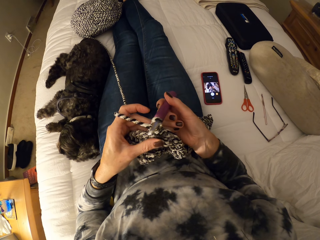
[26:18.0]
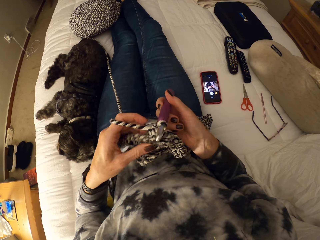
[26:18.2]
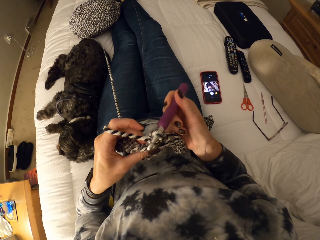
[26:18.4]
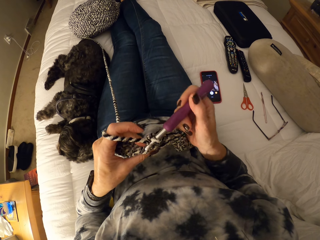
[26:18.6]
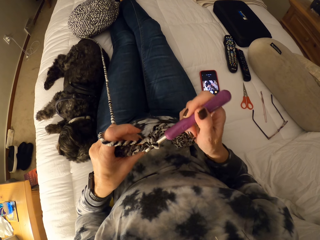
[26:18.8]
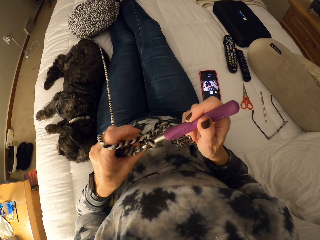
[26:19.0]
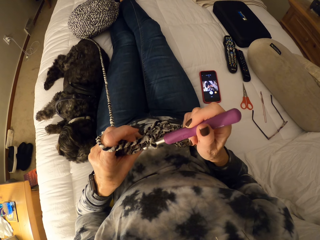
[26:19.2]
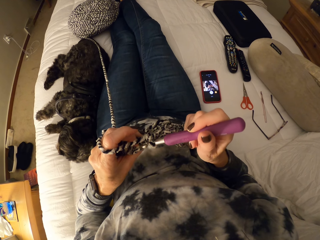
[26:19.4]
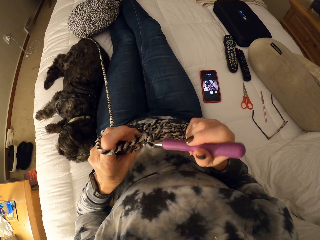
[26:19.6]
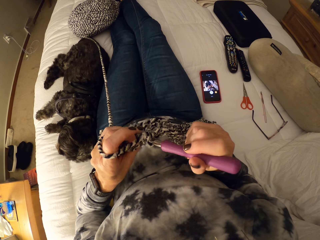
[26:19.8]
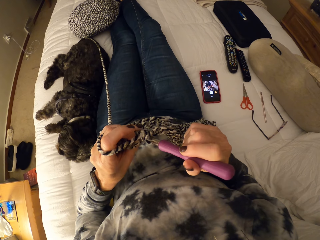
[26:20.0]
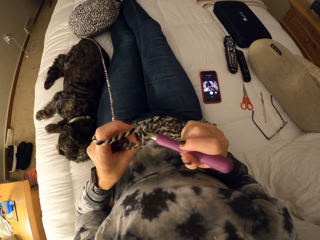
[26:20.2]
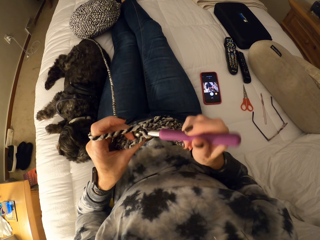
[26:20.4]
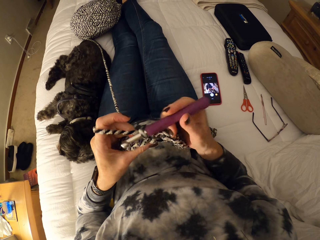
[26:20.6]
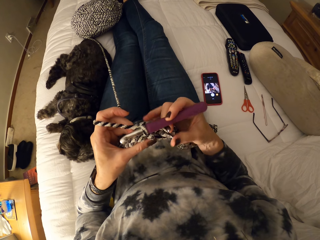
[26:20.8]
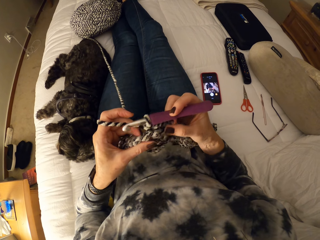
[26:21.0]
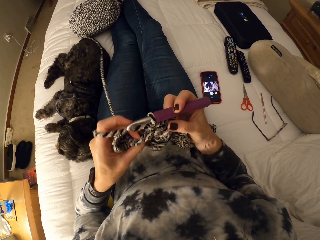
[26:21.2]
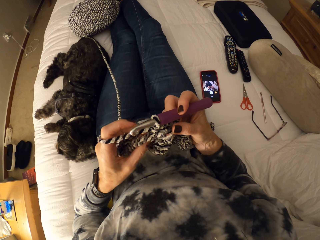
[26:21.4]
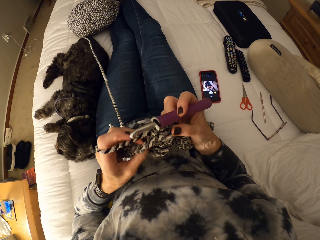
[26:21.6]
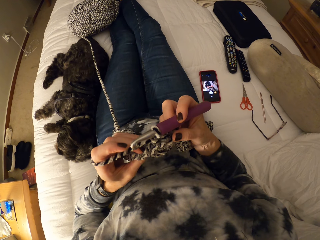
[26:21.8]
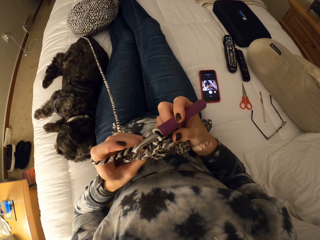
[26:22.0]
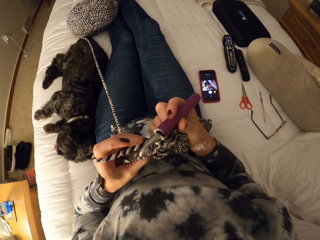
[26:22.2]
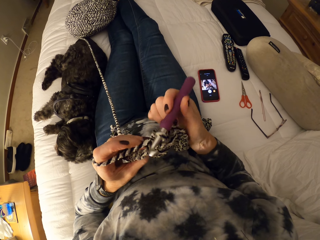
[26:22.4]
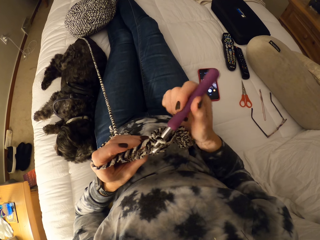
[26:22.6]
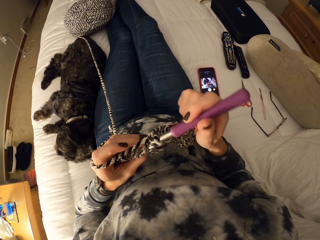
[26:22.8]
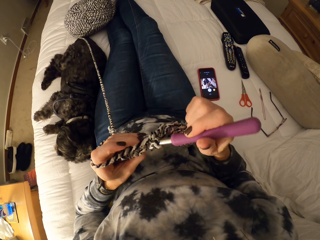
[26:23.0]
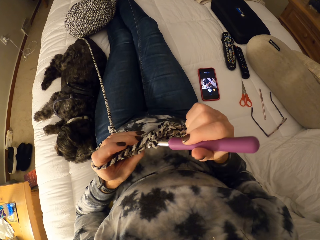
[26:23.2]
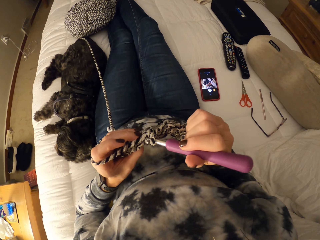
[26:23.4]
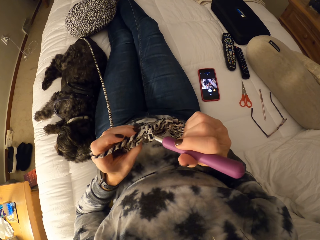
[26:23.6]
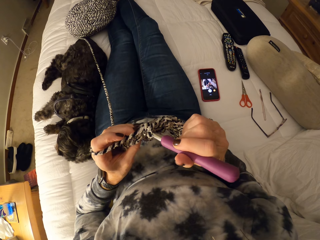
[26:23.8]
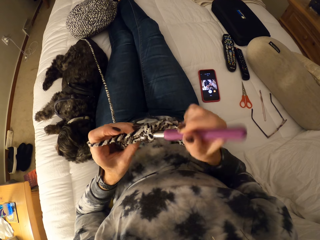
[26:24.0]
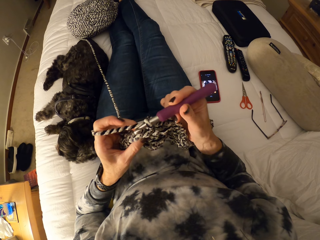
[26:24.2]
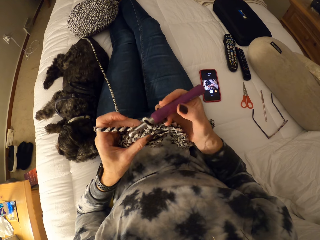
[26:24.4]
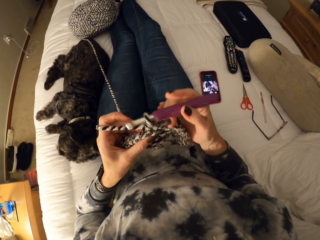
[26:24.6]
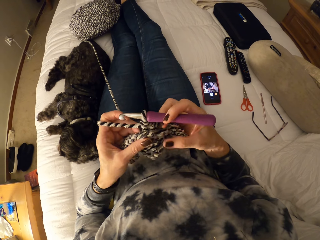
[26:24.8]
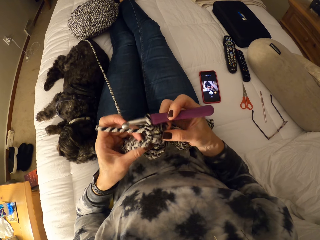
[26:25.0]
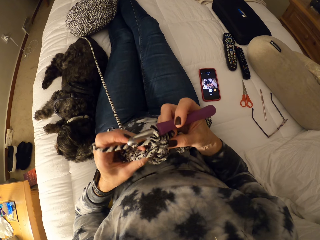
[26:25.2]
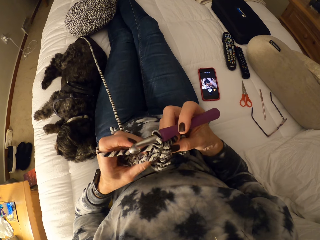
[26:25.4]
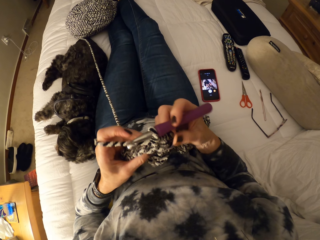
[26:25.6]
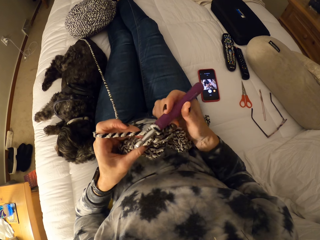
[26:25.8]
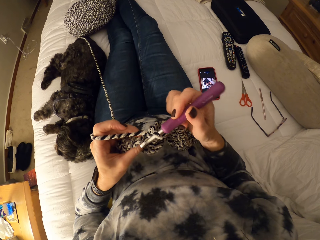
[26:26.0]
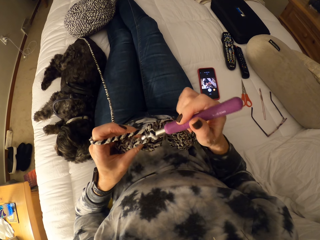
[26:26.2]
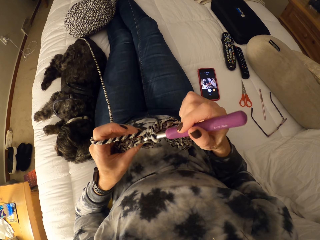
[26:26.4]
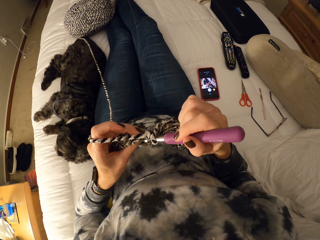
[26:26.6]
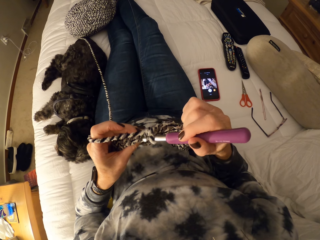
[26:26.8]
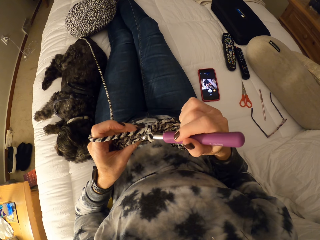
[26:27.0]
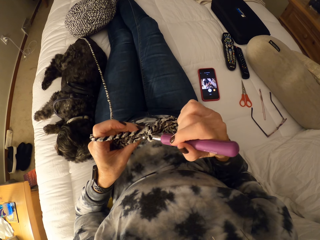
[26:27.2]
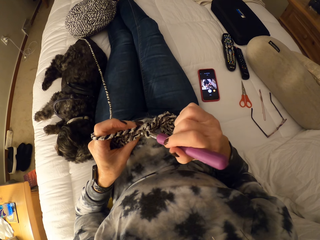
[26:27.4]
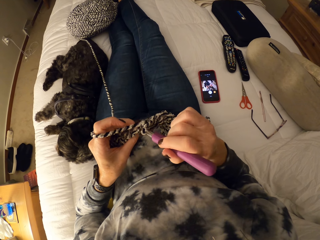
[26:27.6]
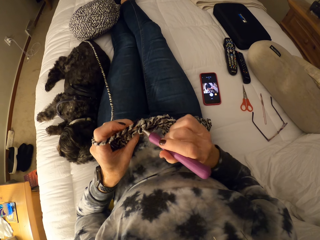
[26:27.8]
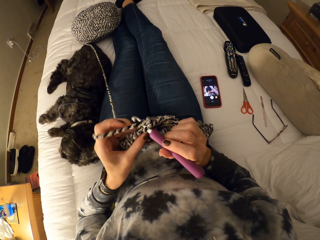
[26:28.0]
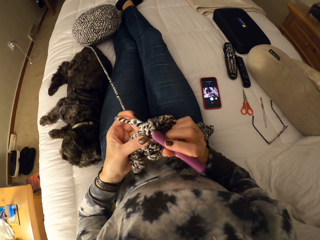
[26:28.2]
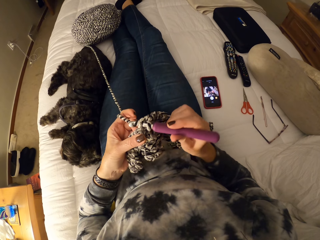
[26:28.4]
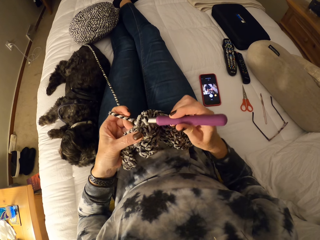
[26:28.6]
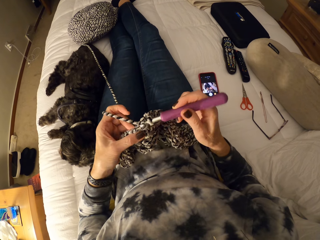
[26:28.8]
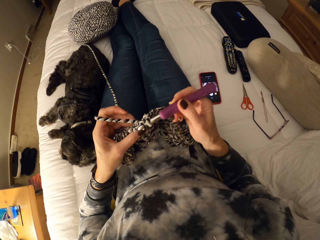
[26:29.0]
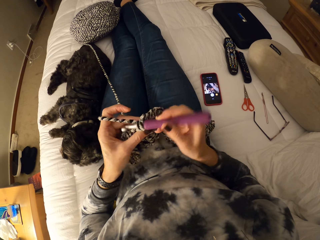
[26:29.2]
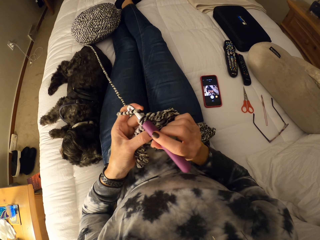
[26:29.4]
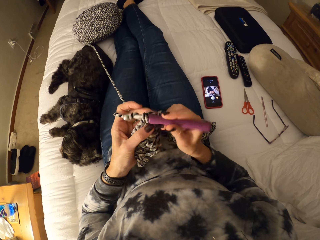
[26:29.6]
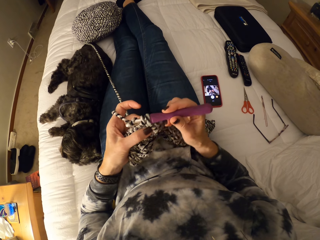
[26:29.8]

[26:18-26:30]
The camera wearer touches the crochet with both hands. They continue crocheting the yarn.

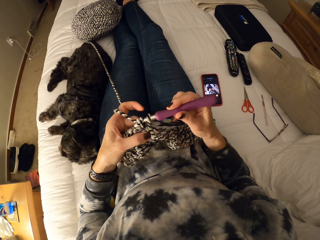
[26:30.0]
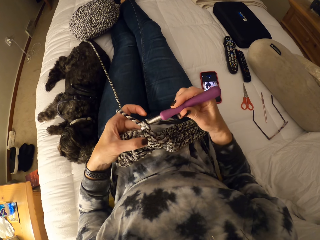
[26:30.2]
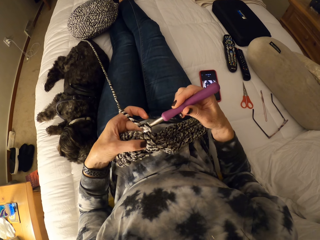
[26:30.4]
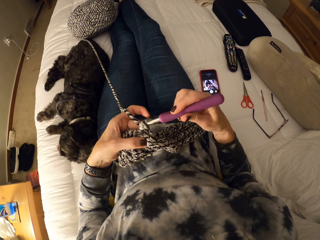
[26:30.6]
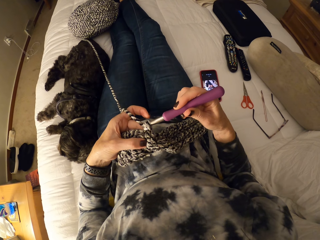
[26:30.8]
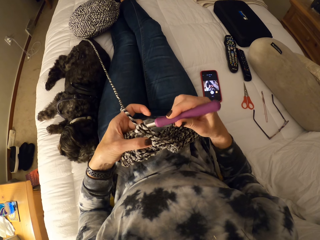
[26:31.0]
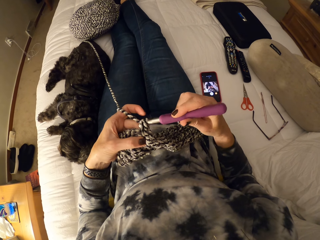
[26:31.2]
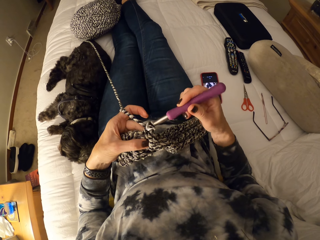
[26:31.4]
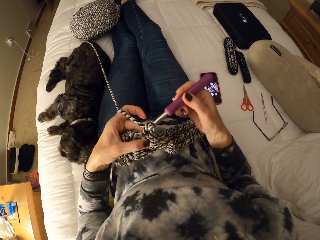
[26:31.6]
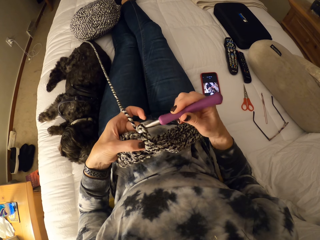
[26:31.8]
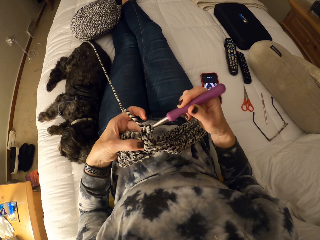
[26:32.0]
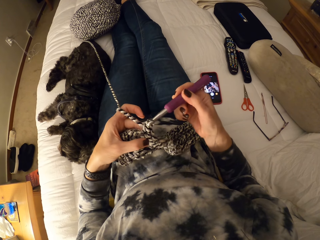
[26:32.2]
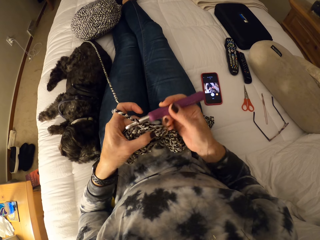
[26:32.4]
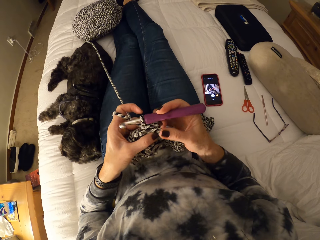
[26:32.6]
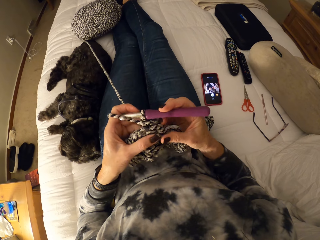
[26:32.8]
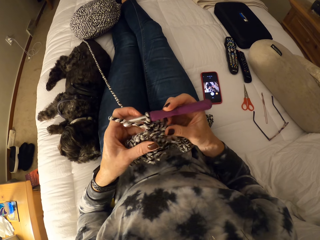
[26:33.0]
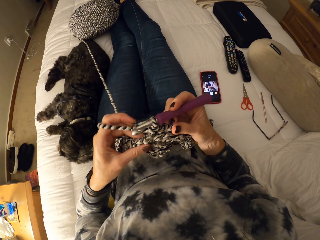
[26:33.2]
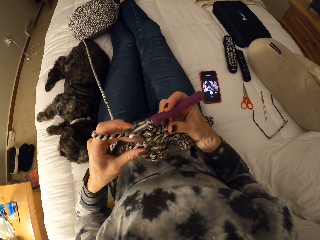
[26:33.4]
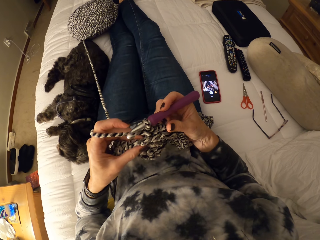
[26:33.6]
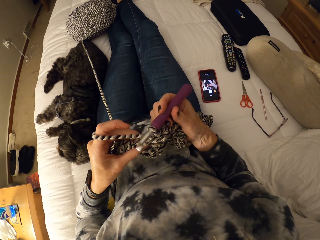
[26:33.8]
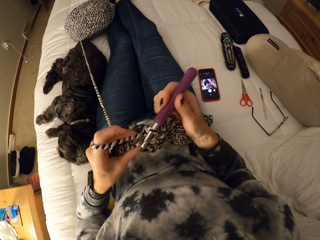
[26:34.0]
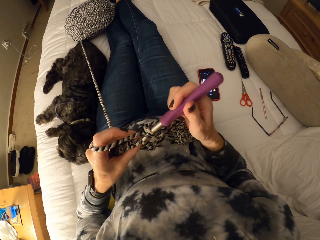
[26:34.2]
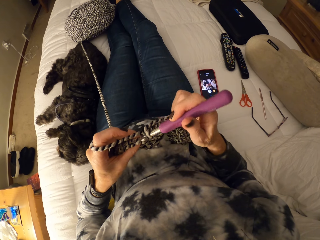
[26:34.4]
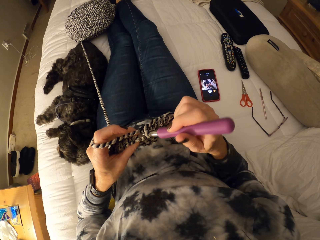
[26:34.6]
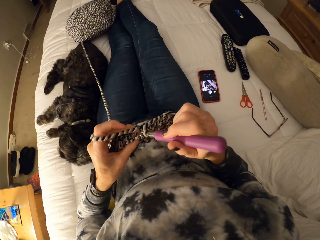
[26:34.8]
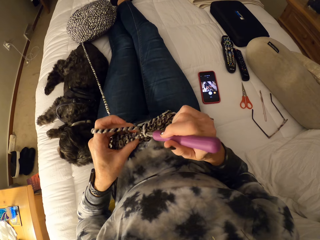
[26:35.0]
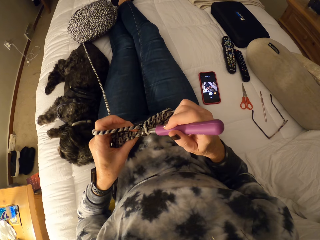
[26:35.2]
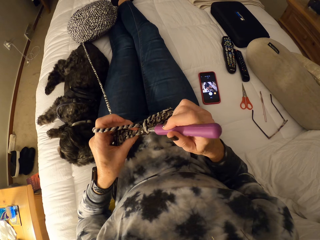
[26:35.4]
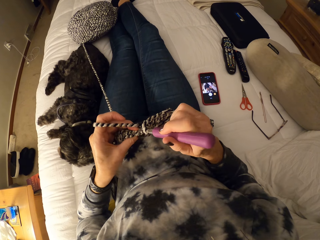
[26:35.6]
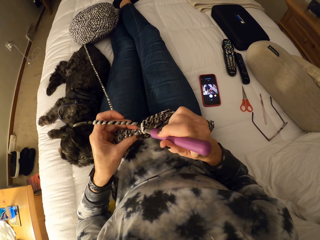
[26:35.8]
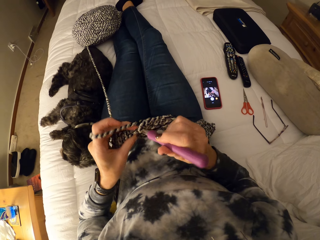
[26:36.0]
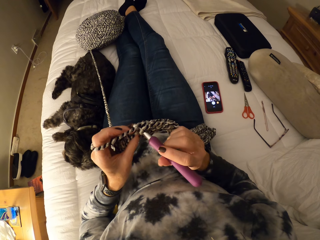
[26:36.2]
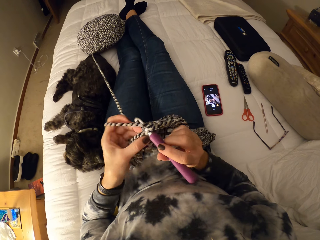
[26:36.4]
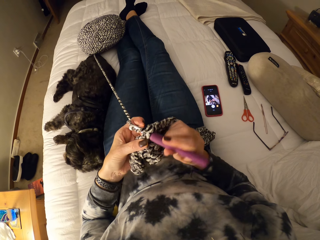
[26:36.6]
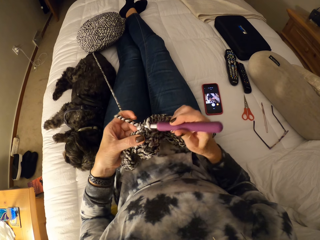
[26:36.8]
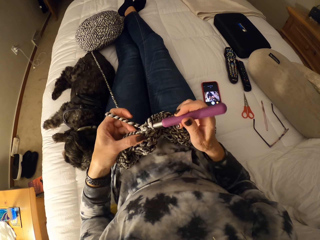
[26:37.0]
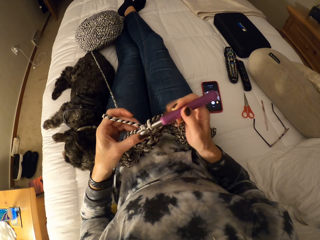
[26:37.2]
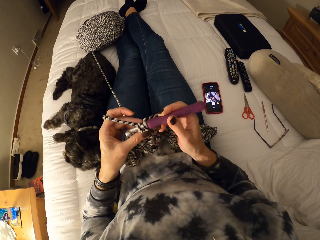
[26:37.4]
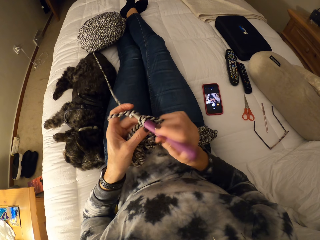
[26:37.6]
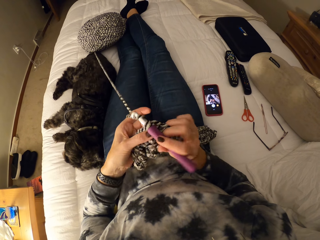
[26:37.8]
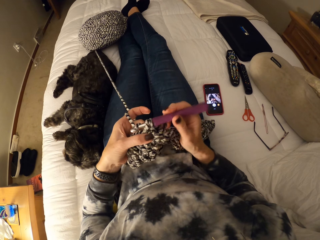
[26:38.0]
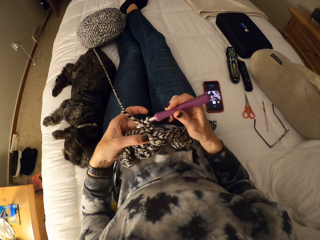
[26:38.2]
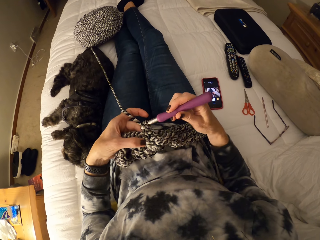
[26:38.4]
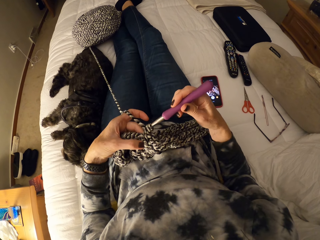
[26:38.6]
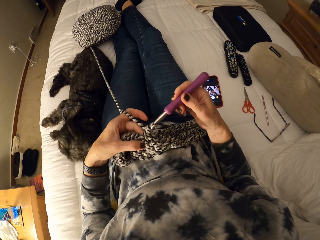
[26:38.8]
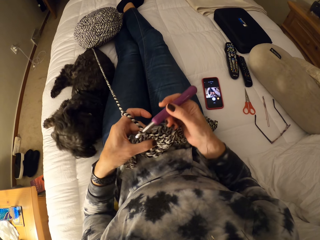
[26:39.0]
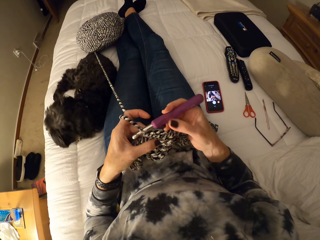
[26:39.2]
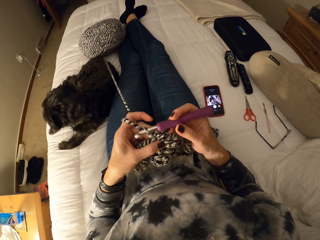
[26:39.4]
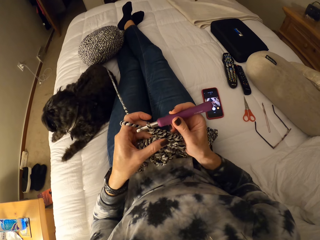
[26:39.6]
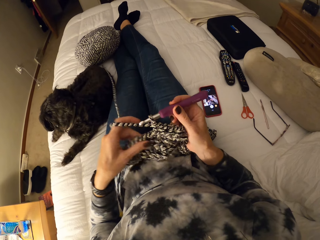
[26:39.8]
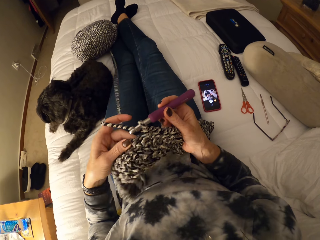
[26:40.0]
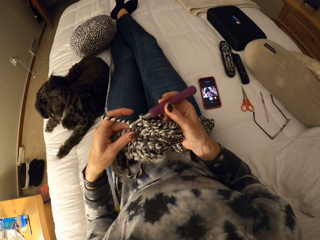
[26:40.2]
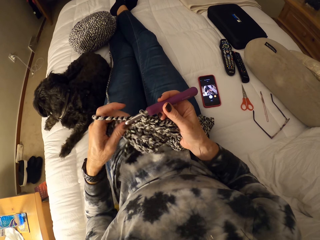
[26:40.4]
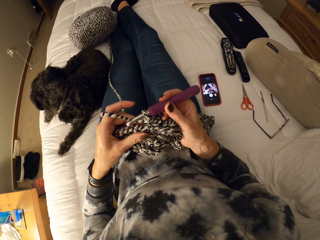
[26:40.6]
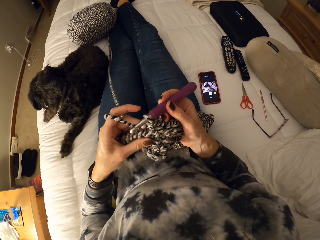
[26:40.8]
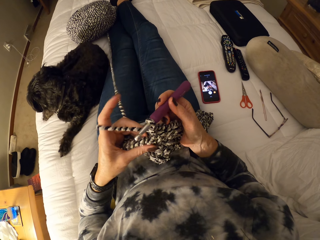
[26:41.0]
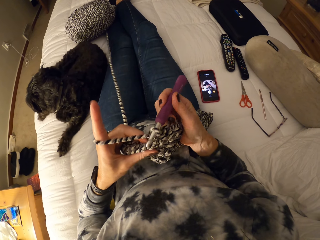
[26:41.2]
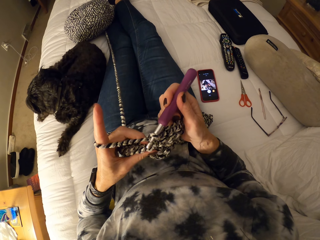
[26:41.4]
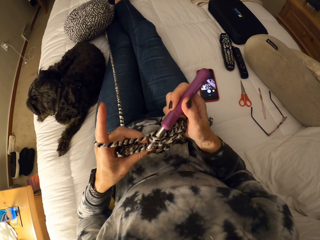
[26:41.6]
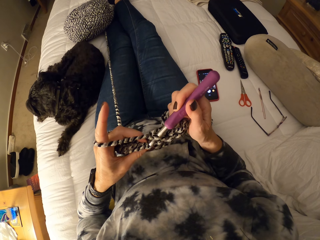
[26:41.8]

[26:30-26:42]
The camera wearer touches the crochet with both hands. They continue crocheting the yarn.
